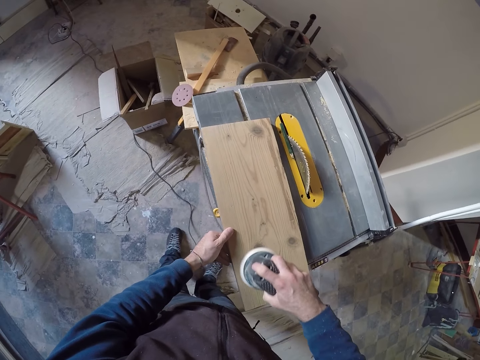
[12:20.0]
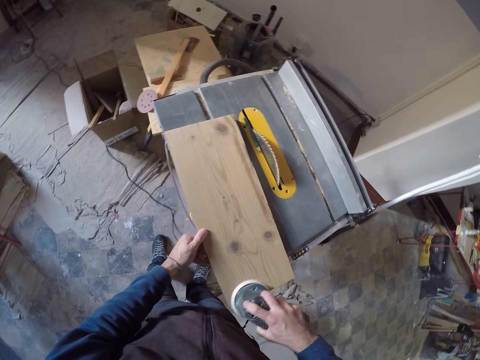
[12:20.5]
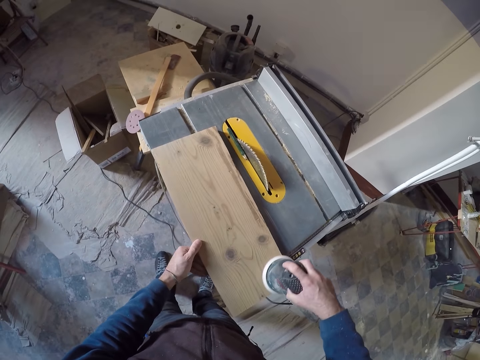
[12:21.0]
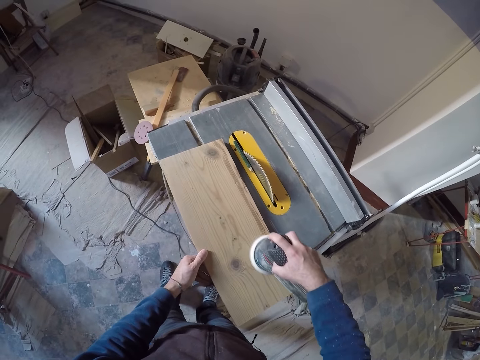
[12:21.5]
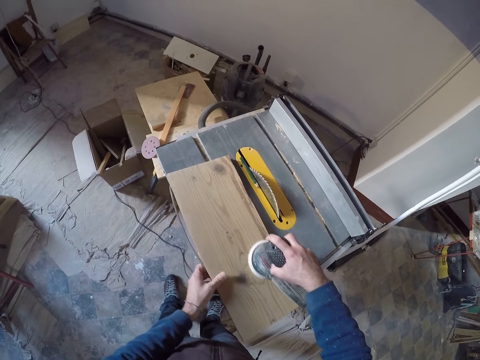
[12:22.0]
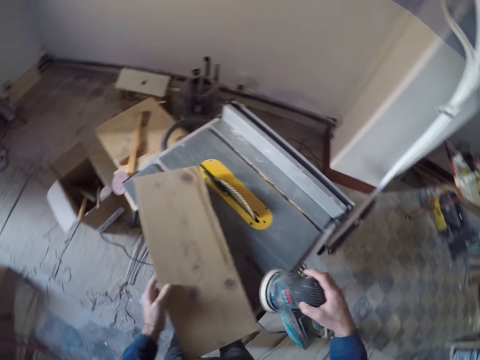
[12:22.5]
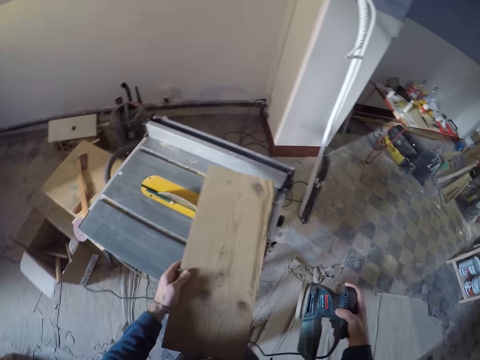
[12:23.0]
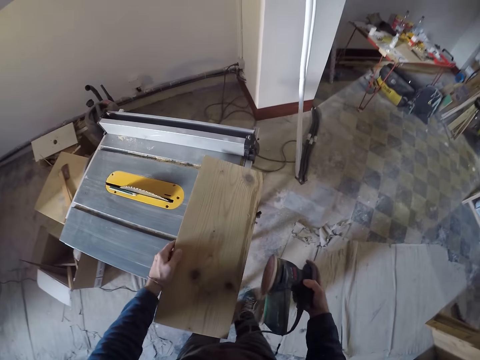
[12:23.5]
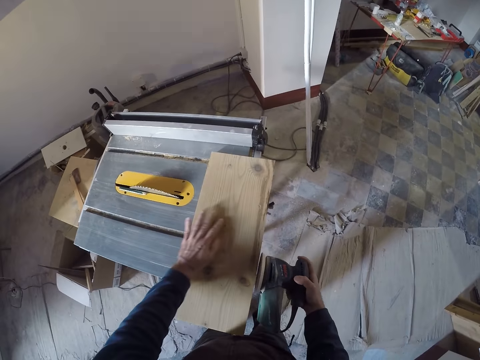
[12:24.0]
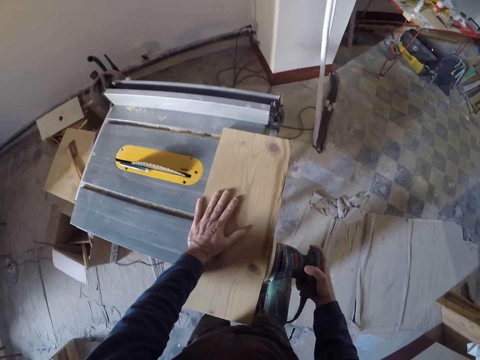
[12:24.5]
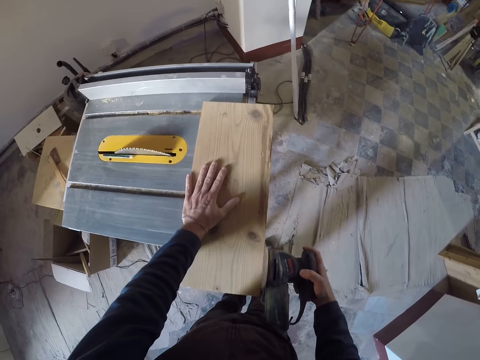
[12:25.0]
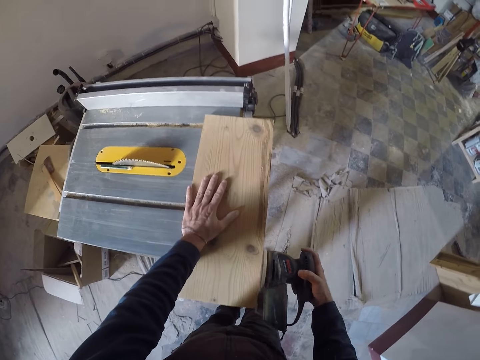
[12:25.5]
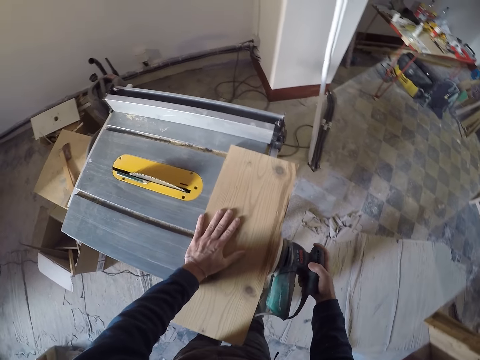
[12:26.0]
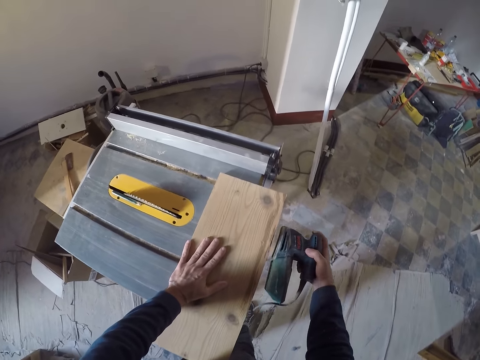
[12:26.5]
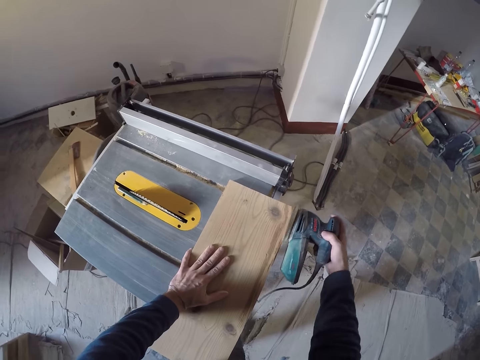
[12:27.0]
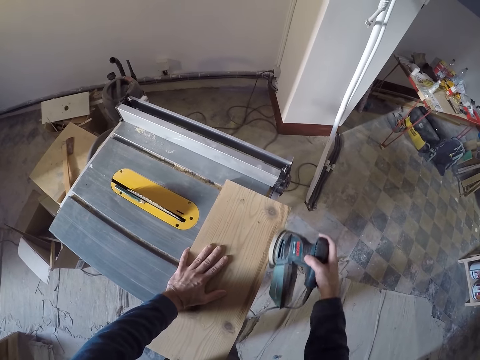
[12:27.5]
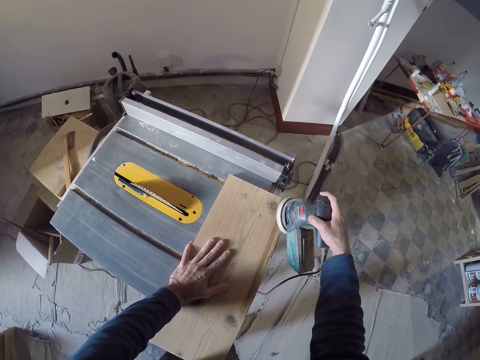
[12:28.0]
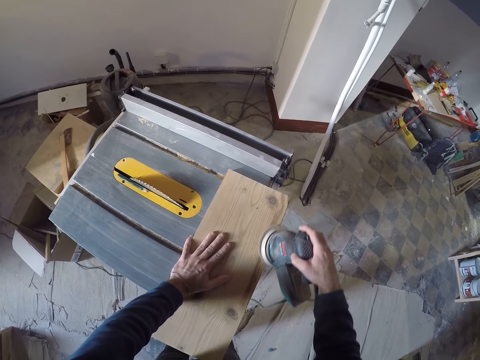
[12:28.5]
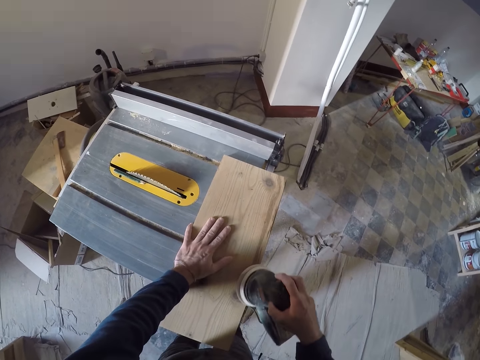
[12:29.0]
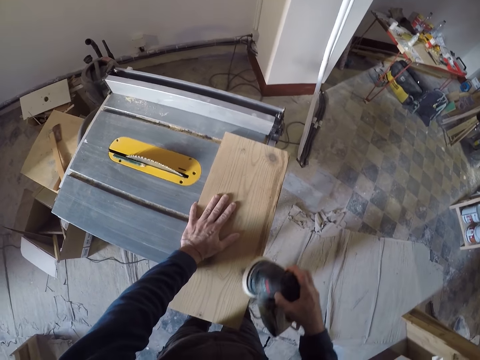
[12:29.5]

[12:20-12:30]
The camera wearer picks up the wood plank from the table saw with his left hand. He drops the wood plank on the table saw with his left hand. He places his left hand on the wood plank. He smoothens the wood plank with the orbit sander in his right hand.

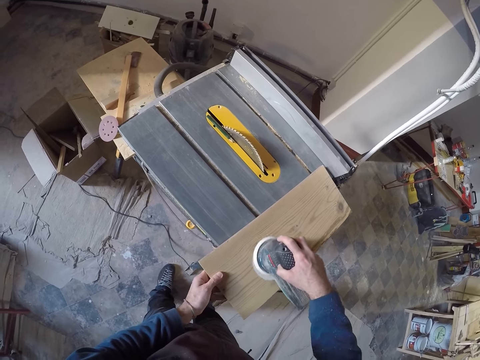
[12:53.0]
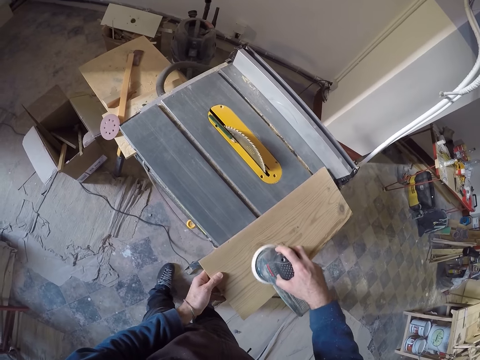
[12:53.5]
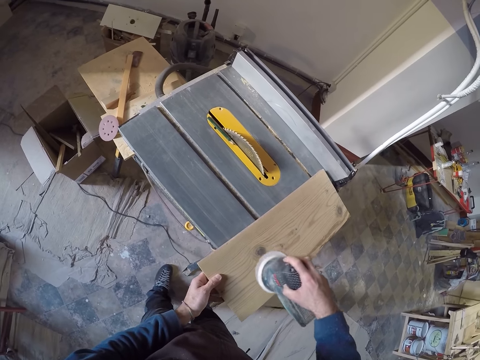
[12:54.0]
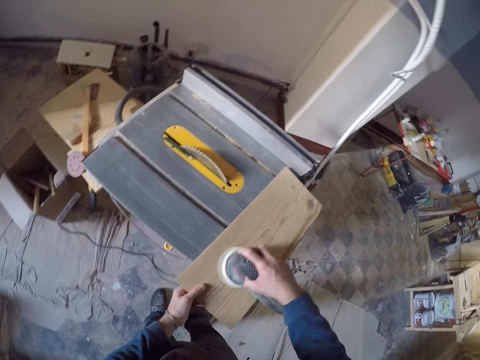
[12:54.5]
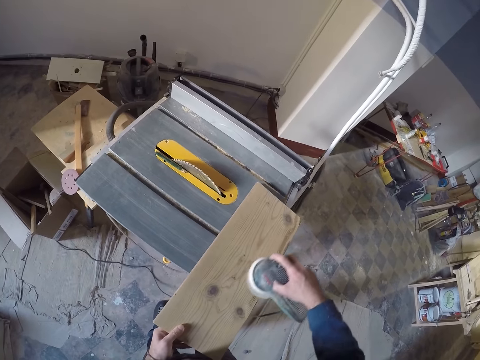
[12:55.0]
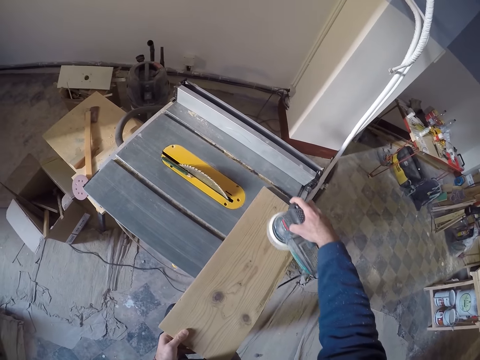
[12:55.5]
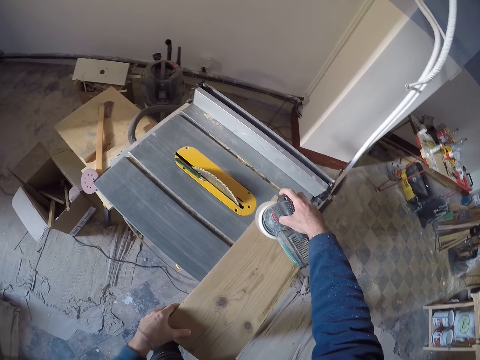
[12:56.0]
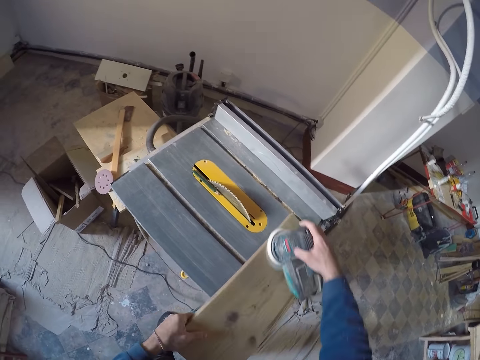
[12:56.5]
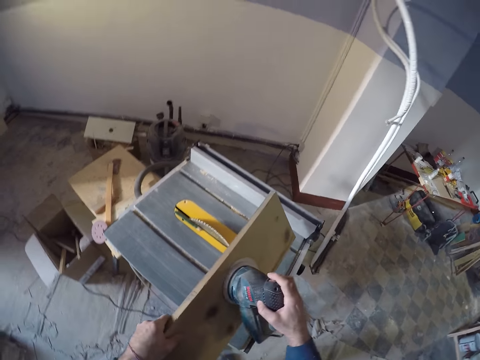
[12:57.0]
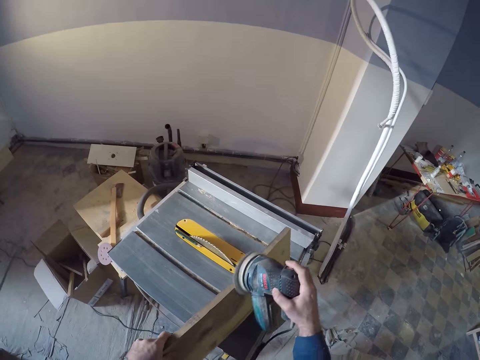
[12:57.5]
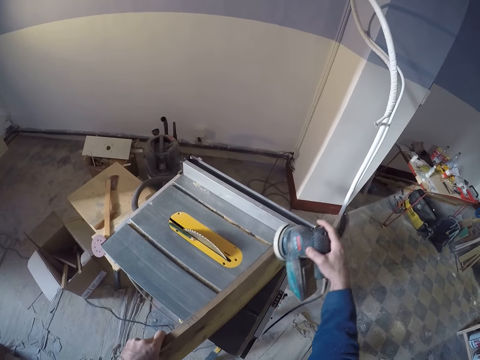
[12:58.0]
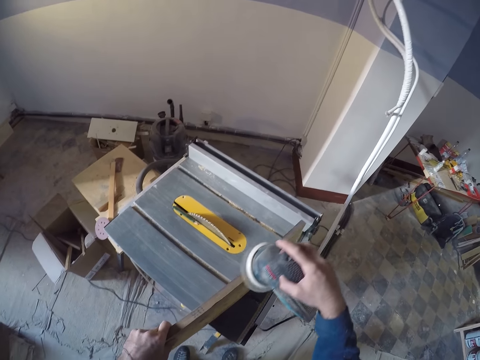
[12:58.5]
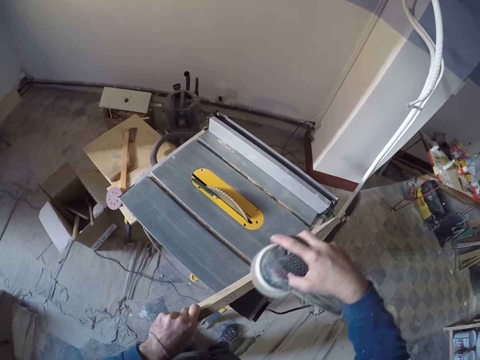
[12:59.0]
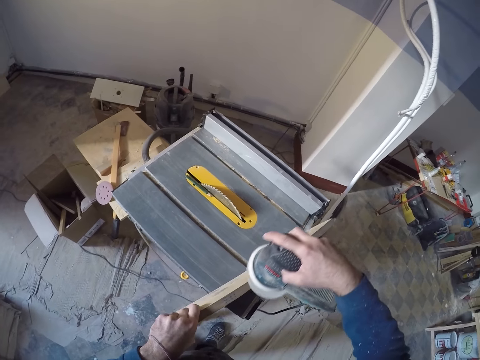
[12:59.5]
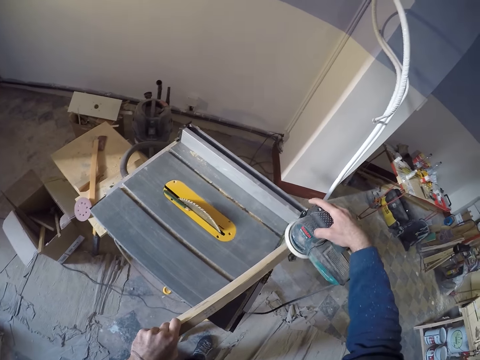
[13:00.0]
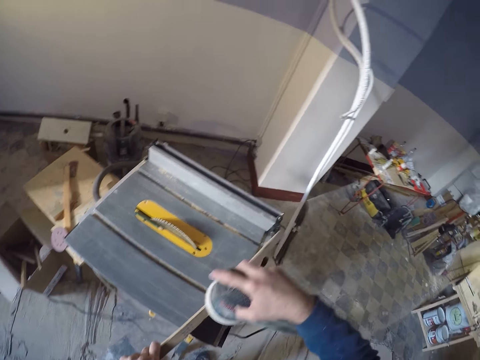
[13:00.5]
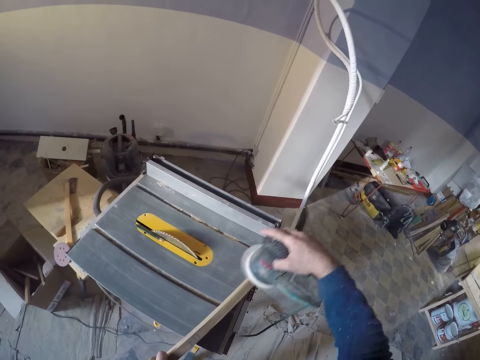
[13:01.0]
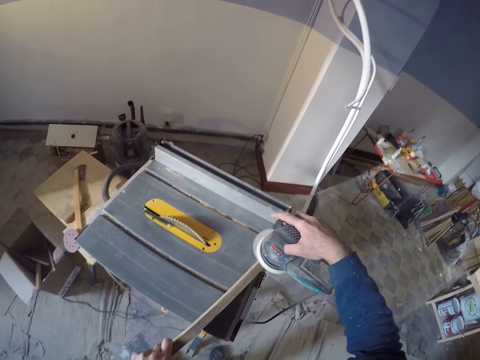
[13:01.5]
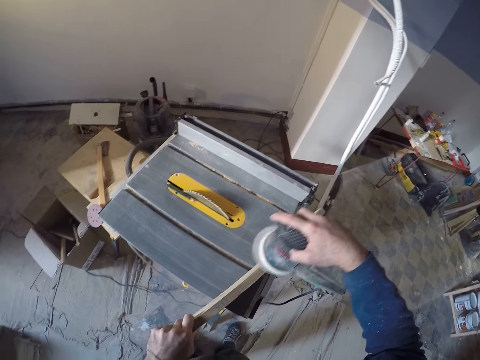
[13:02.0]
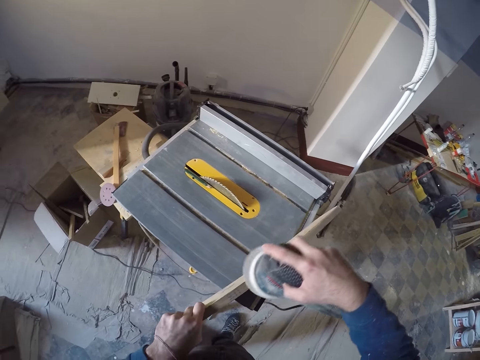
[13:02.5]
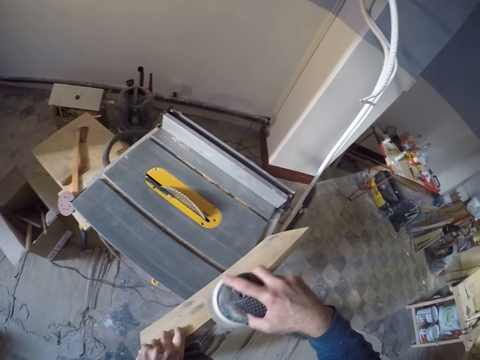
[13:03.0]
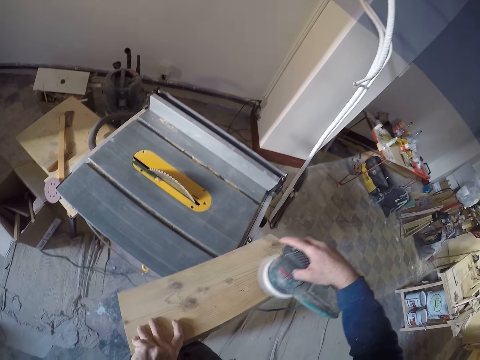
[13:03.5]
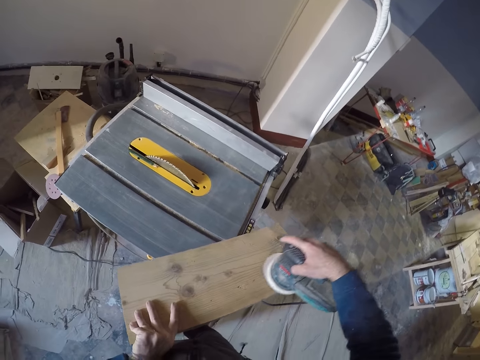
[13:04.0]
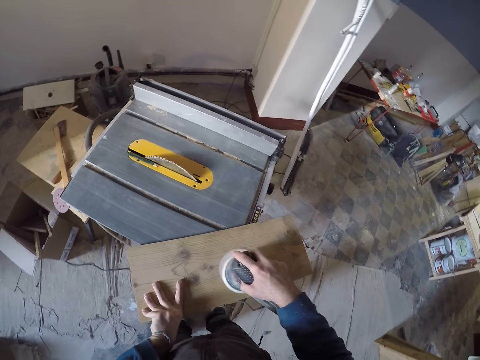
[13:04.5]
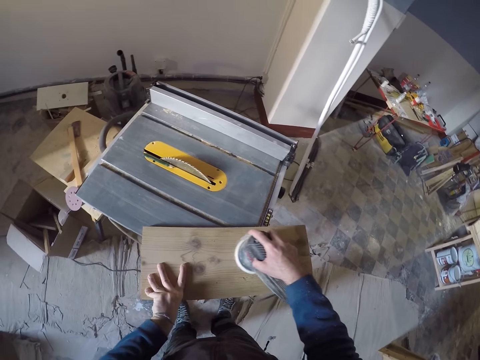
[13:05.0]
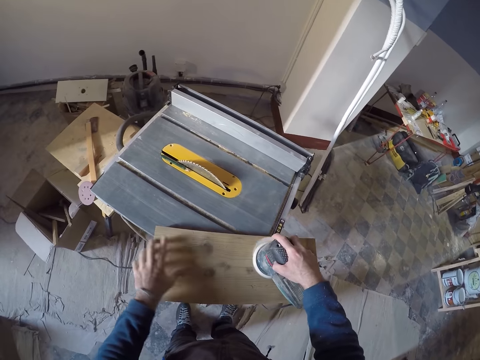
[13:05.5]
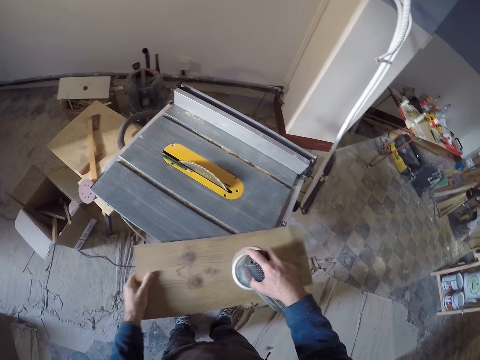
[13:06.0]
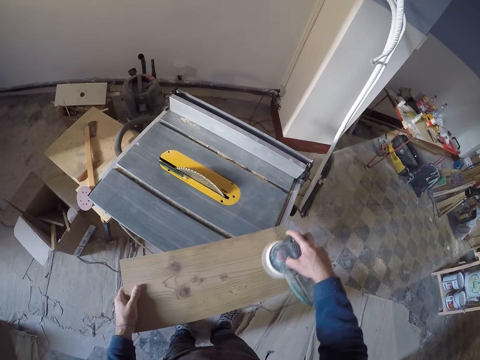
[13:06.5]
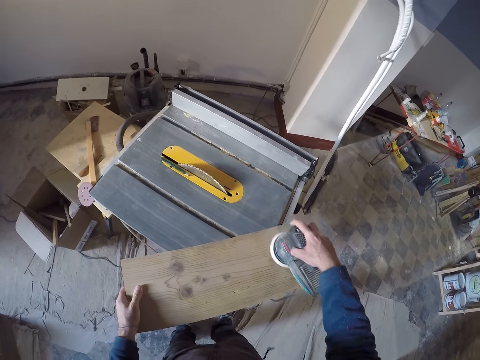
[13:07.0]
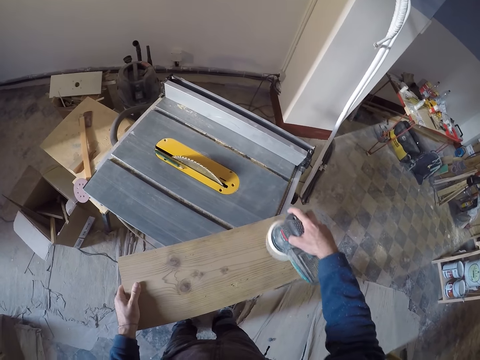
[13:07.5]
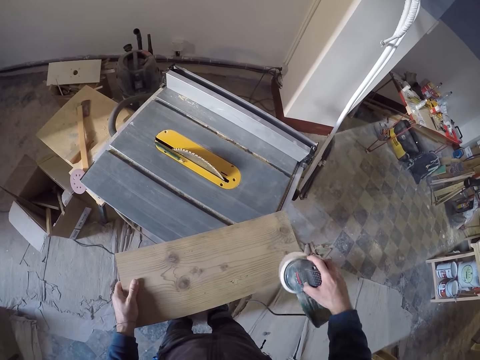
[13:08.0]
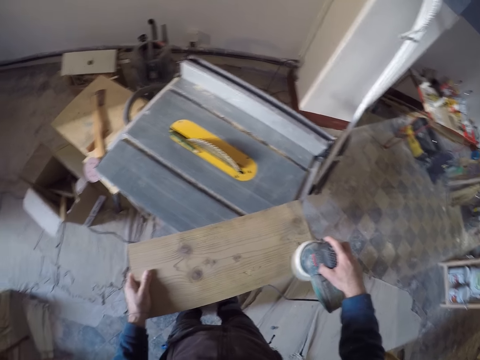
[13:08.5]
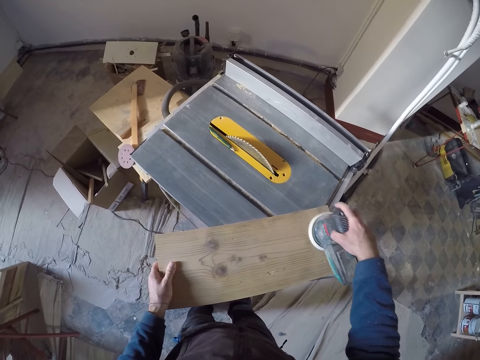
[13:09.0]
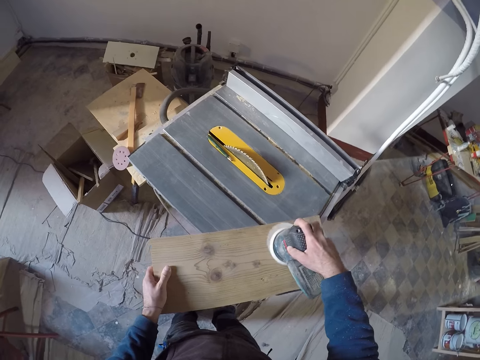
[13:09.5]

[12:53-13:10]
The camera wearer adjusts the wood plank on the table saw with his left hand. He lifts the piece of wood. He smoothens the piece of wood. He moves the piece of wood. He smoothens the piece of wood.
